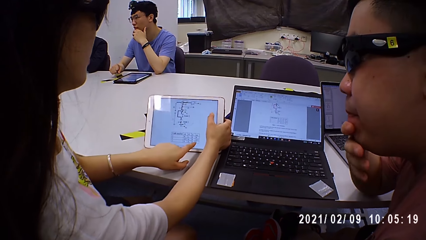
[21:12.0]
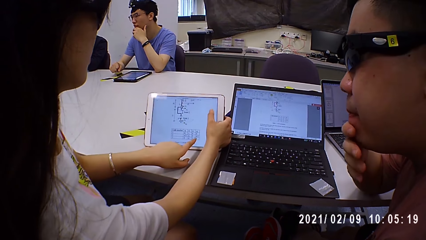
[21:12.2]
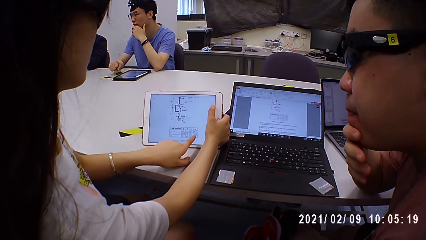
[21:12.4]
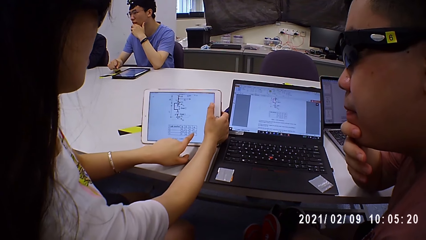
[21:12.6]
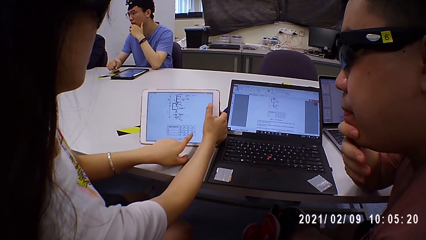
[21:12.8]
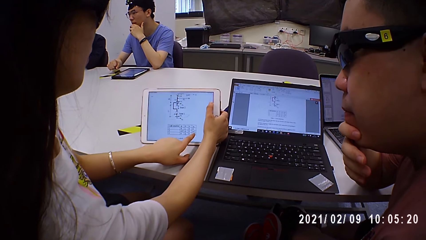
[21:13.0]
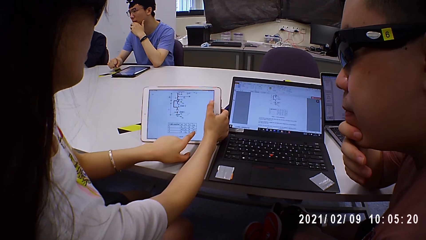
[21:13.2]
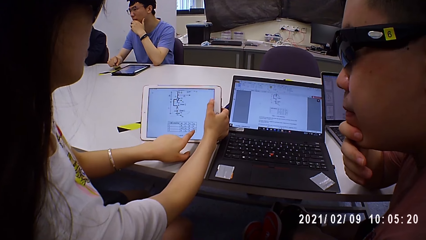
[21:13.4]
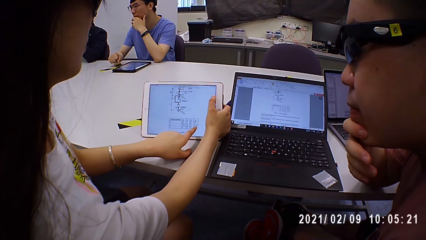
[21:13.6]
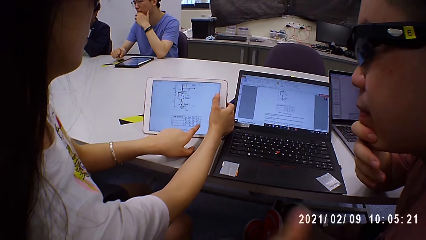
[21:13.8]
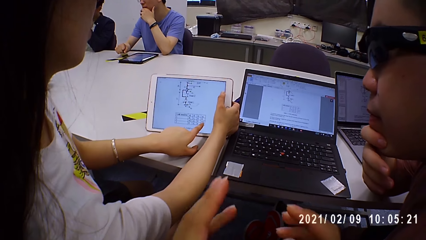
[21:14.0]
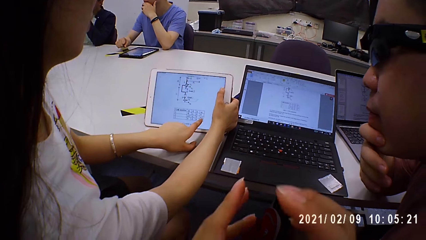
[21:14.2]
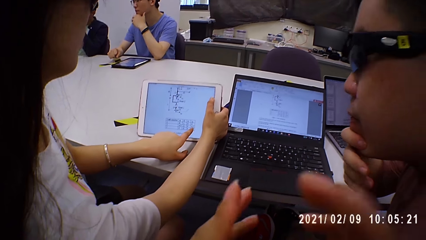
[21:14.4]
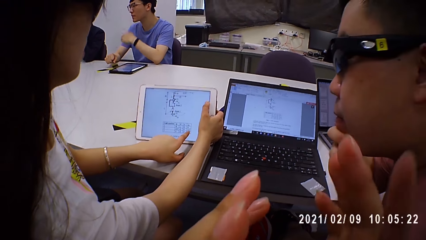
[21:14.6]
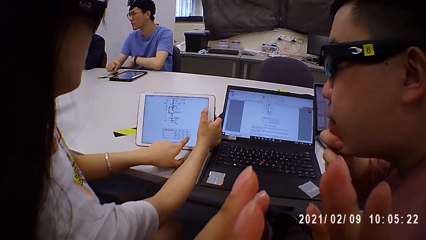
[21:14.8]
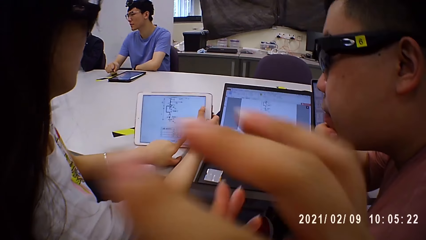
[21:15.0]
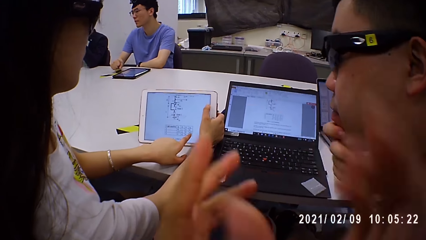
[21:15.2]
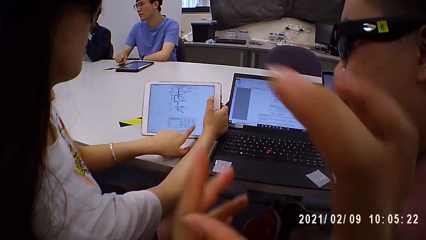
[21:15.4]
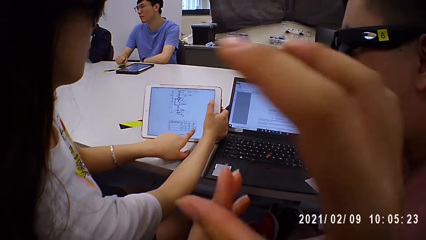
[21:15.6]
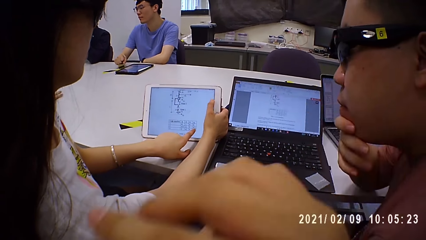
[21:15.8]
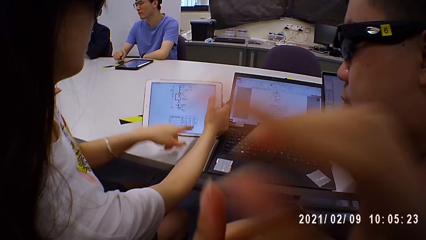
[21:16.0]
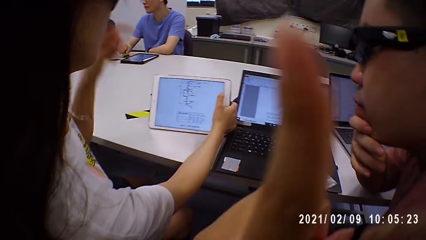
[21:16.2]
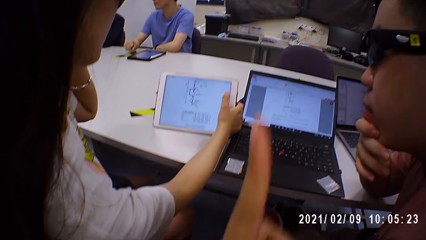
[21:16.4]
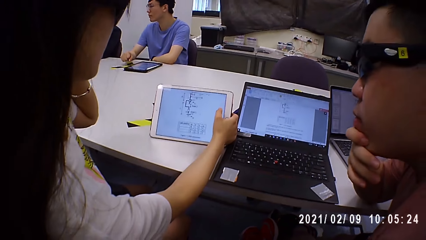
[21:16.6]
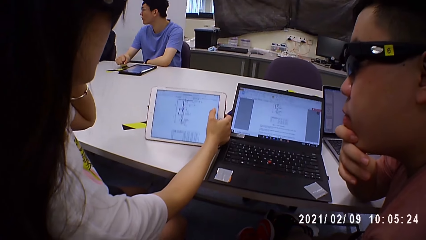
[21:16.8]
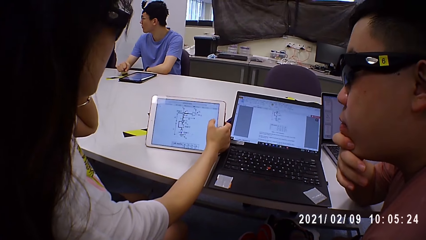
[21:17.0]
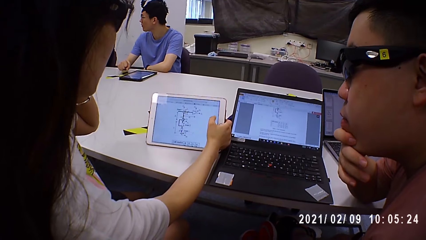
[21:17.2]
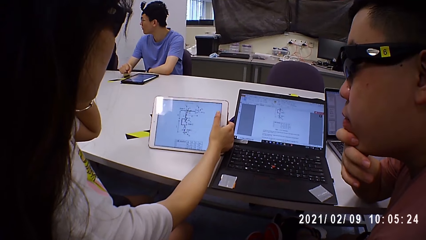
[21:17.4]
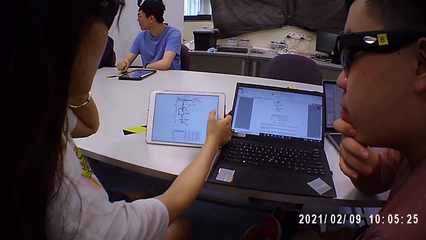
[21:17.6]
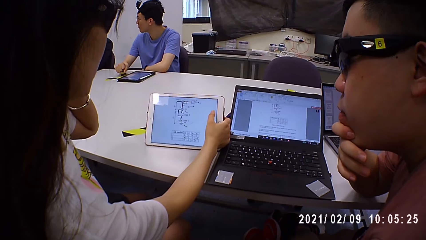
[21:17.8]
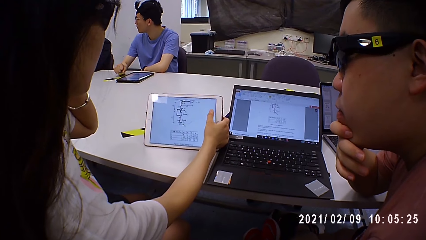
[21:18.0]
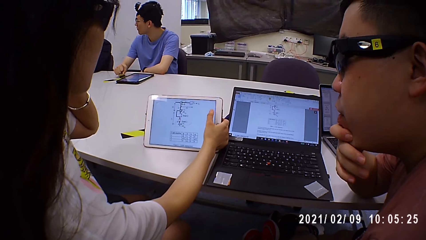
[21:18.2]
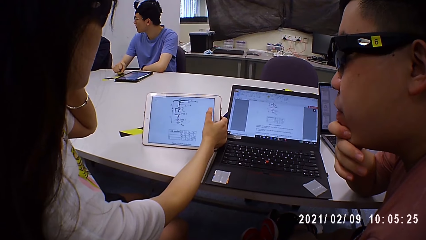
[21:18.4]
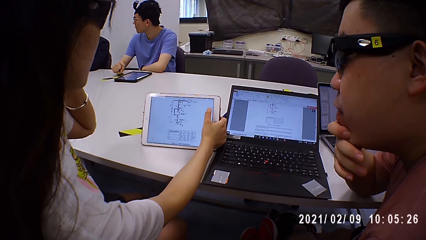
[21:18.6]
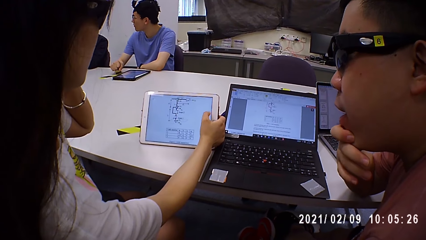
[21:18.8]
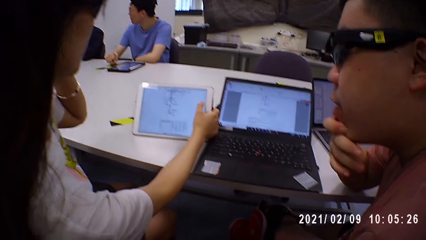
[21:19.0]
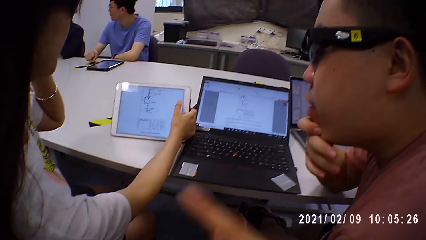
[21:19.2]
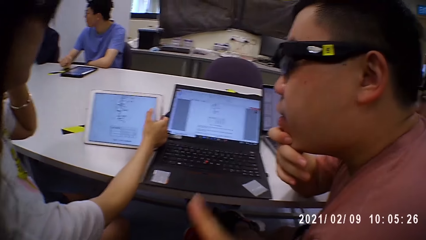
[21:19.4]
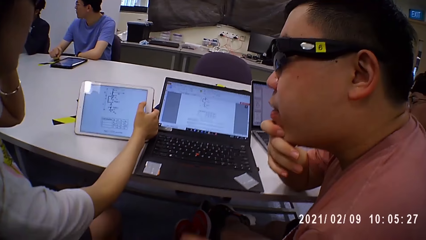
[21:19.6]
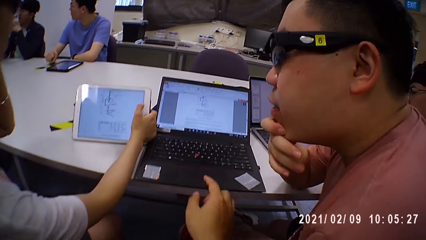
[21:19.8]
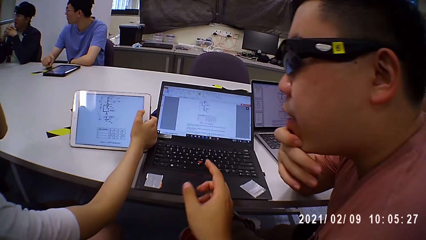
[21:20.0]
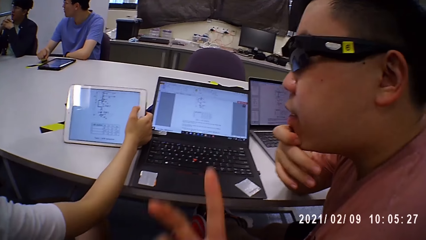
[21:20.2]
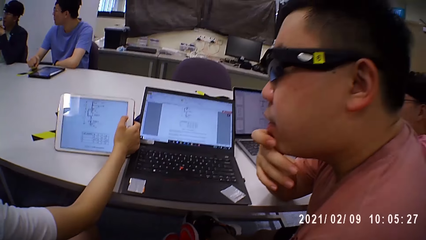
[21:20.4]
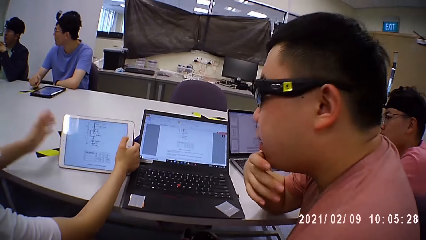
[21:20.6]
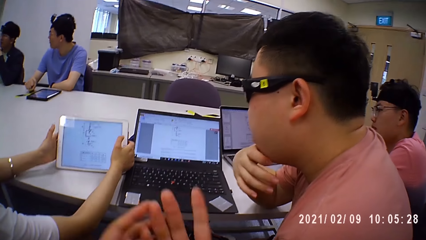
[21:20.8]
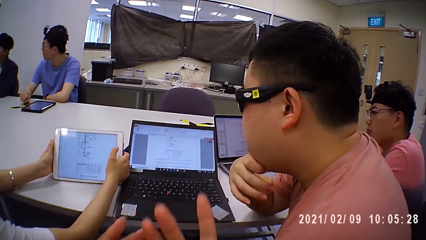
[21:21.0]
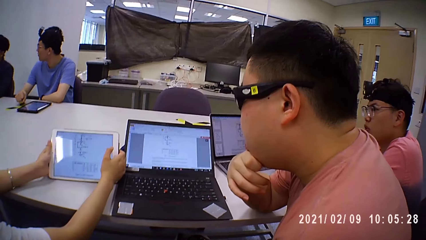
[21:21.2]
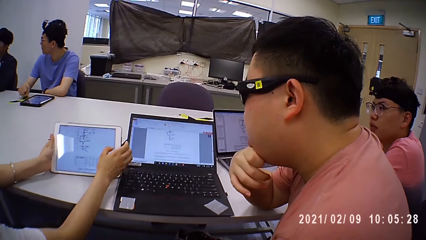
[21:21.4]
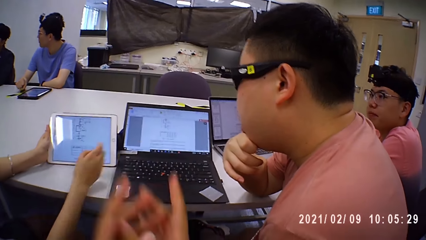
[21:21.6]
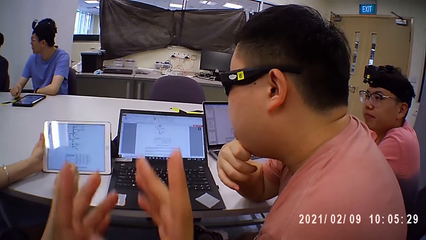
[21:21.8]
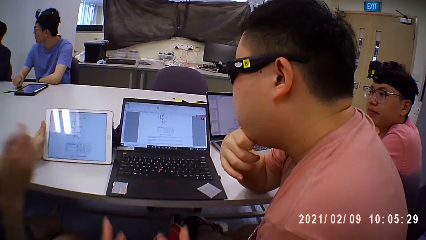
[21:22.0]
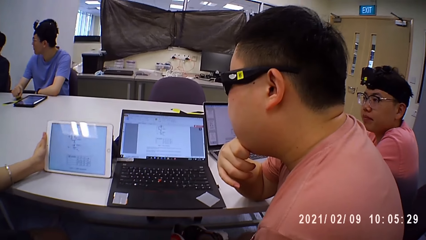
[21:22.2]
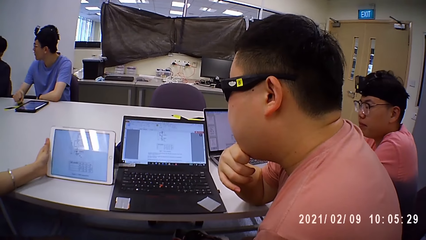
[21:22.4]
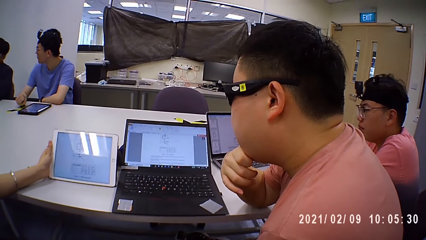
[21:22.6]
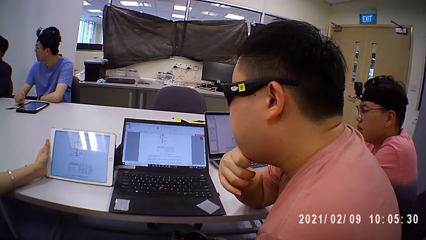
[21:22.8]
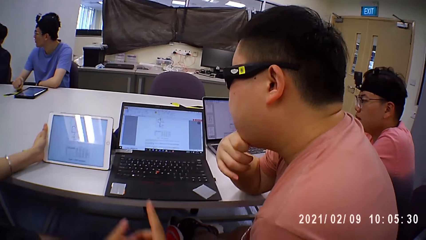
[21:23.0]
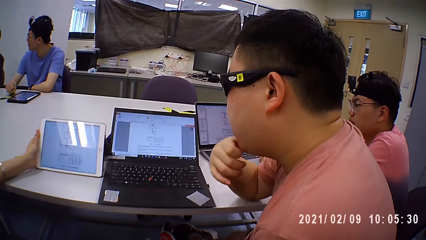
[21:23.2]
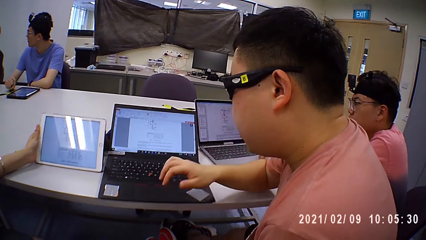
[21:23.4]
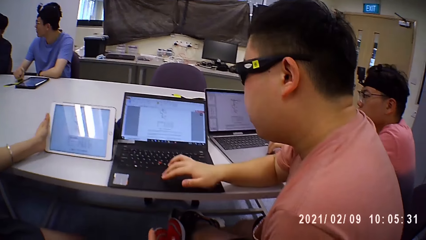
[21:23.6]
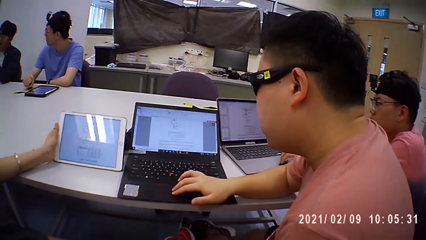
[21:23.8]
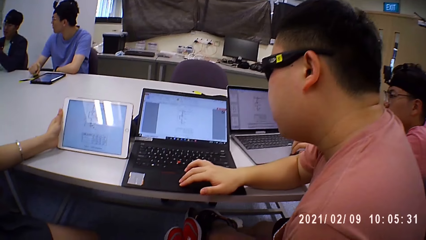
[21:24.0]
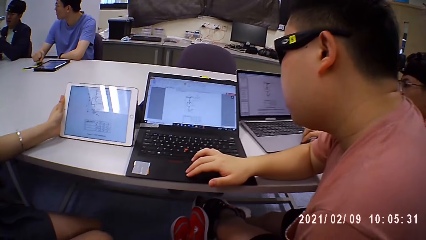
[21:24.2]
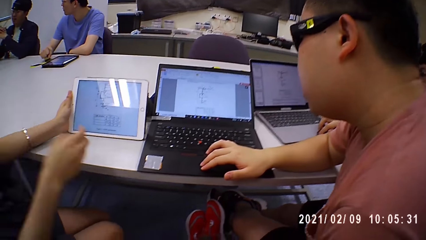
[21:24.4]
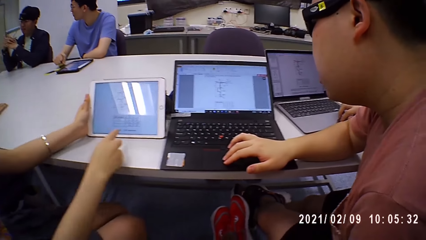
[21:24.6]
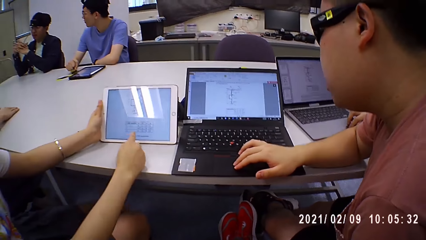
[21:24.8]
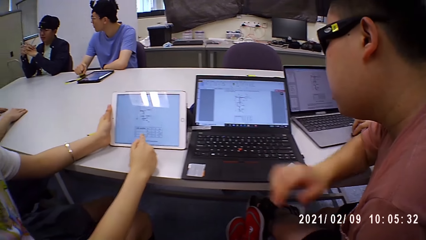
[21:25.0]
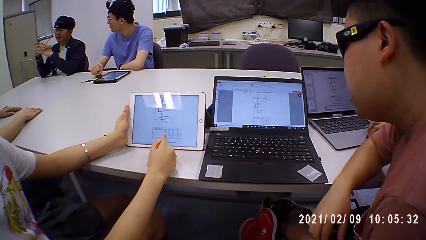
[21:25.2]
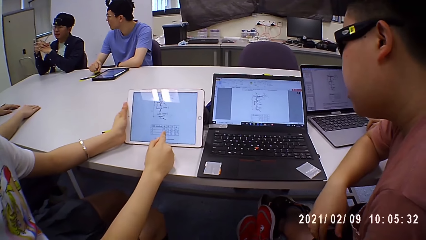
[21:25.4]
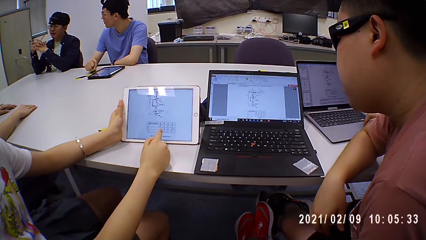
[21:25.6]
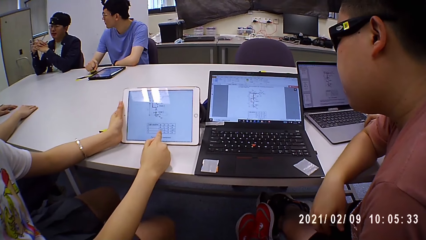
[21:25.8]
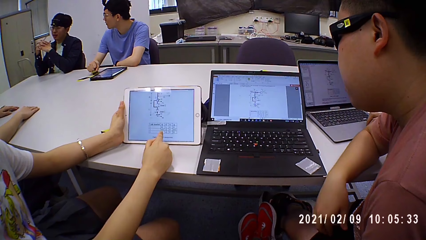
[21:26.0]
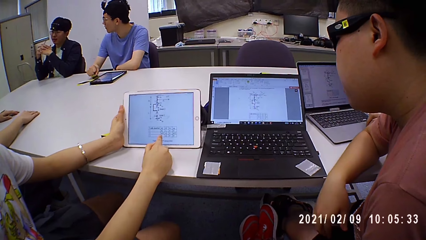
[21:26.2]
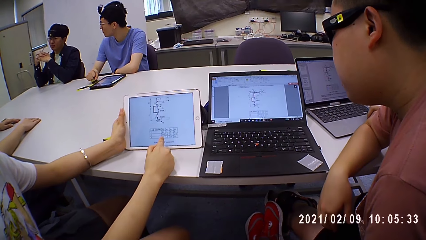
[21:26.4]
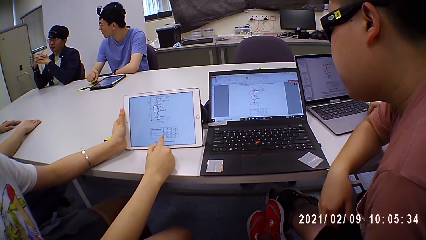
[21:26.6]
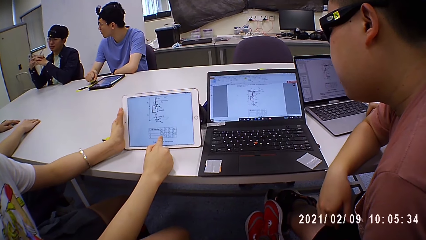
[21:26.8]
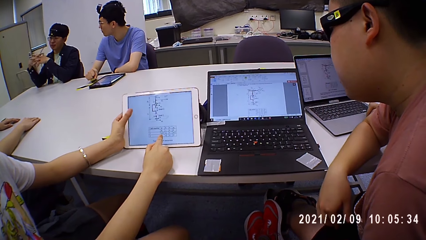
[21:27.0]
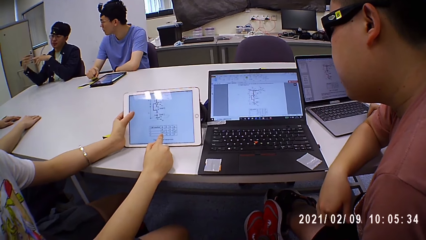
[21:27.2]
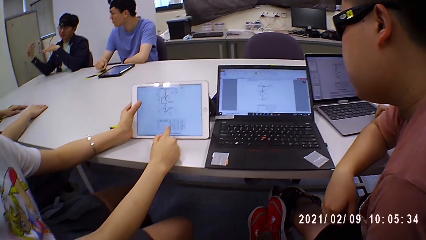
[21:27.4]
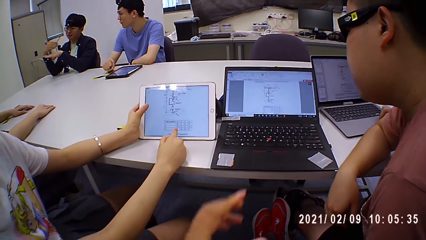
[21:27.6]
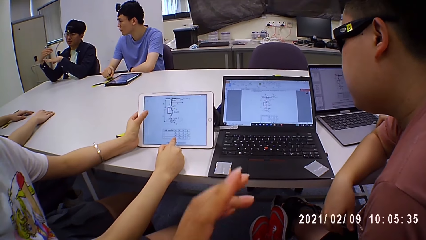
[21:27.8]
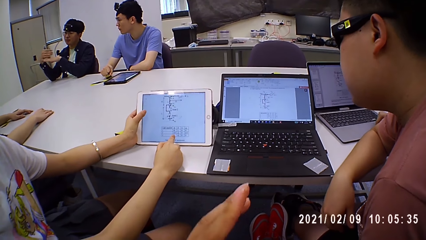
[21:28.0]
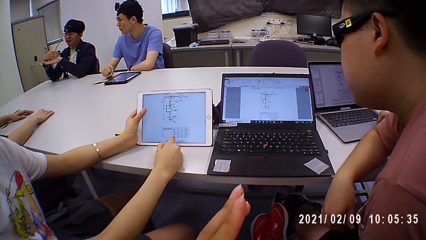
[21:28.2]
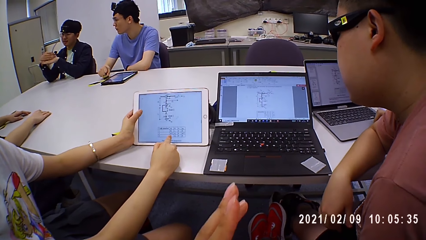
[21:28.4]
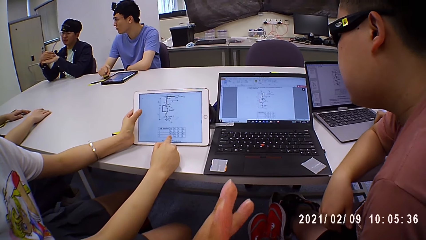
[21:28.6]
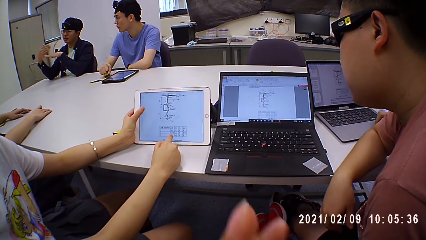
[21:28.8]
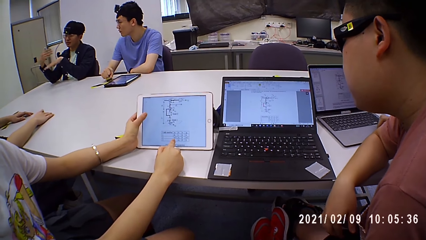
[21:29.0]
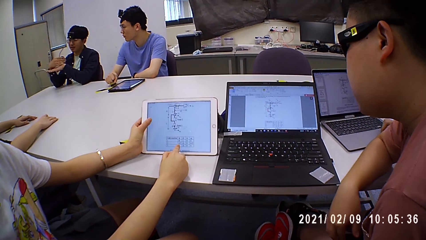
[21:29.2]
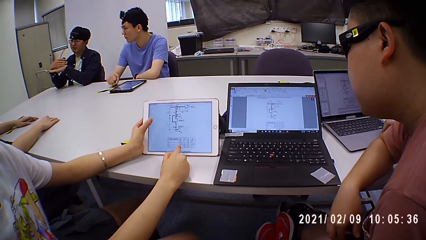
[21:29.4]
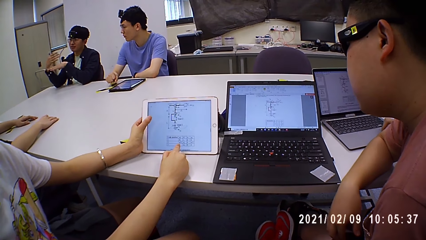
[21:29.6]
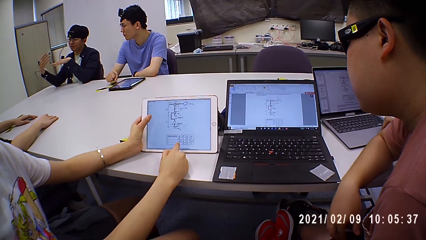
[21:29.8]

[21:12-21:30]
The woman points on the tablet screen. The camera wearer shows signs with a hand. The man browses his laptop. Another person chats with a third person and a fourth person.
